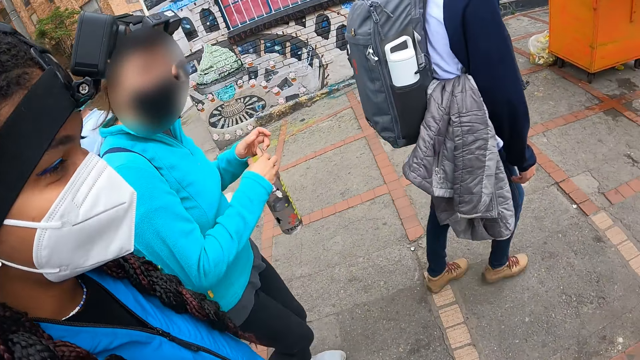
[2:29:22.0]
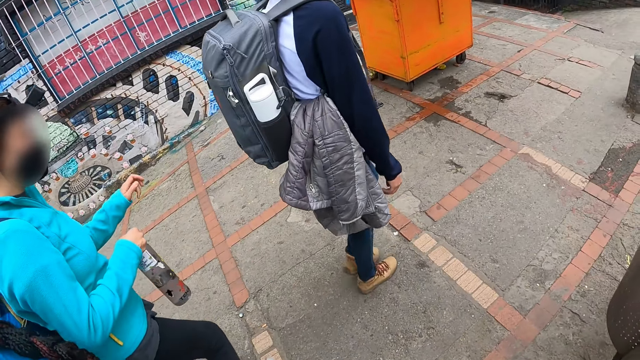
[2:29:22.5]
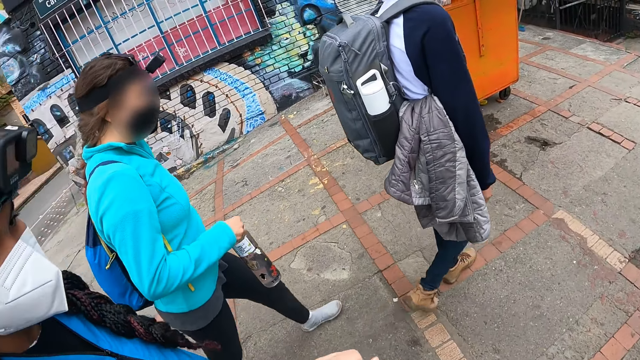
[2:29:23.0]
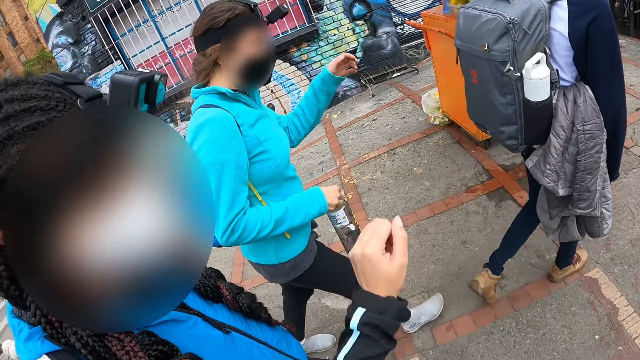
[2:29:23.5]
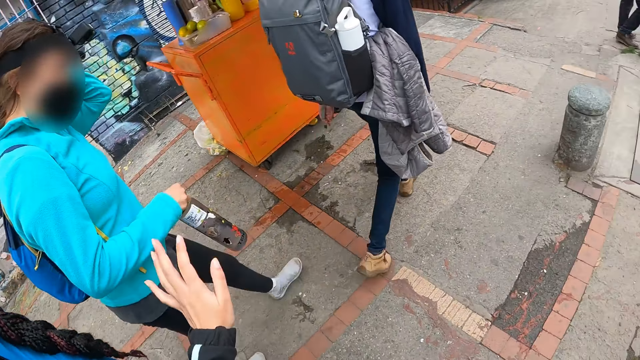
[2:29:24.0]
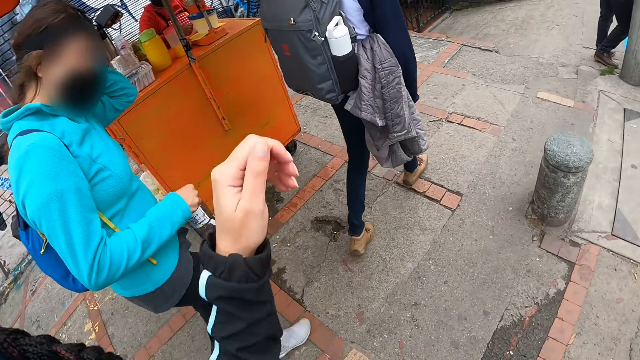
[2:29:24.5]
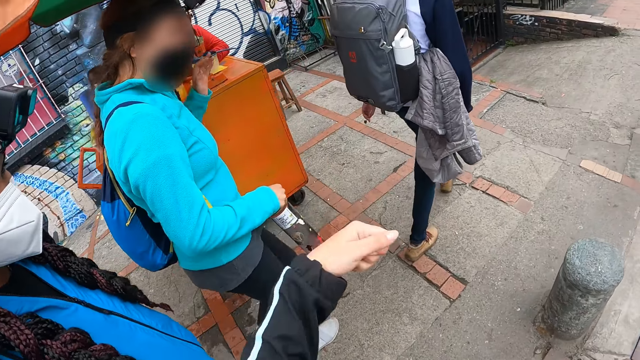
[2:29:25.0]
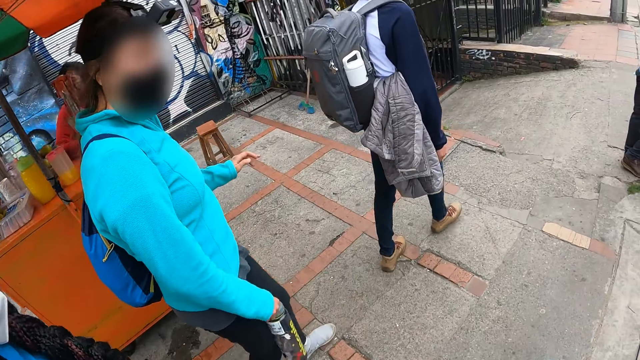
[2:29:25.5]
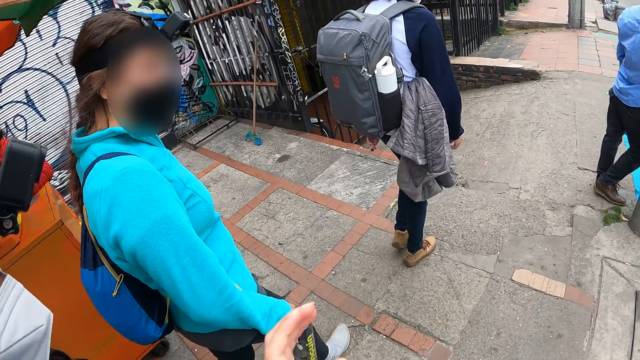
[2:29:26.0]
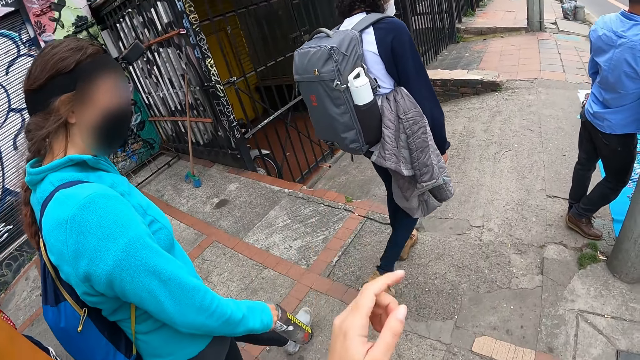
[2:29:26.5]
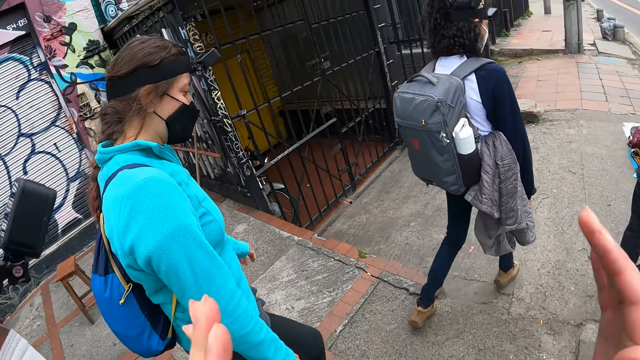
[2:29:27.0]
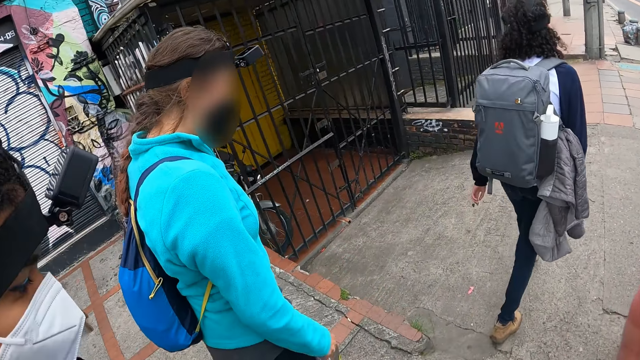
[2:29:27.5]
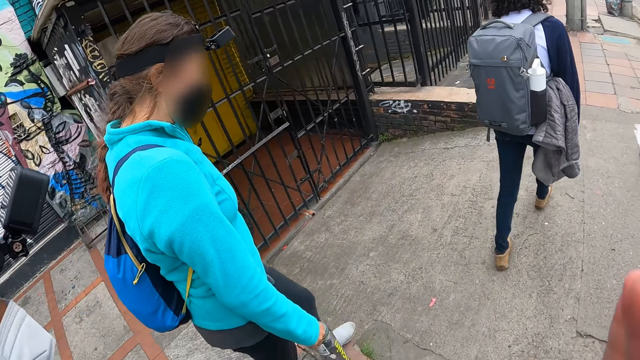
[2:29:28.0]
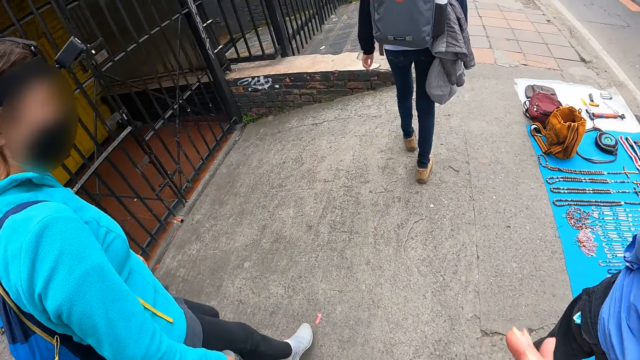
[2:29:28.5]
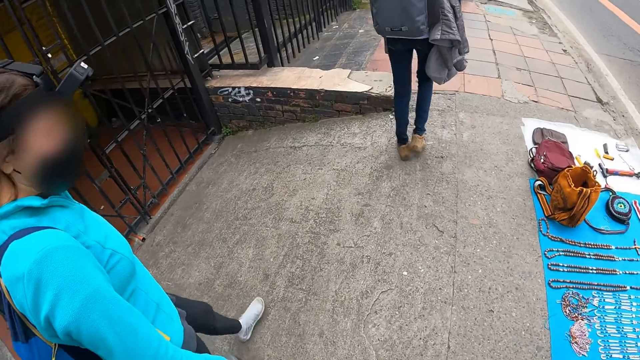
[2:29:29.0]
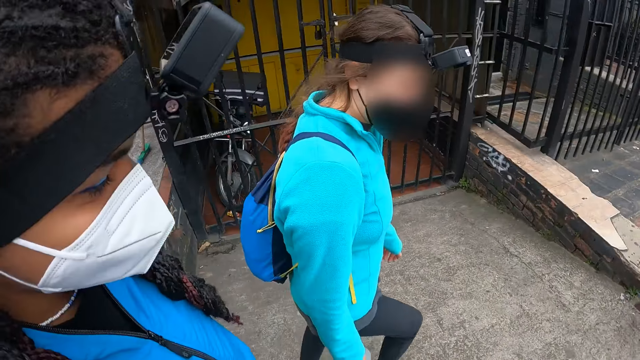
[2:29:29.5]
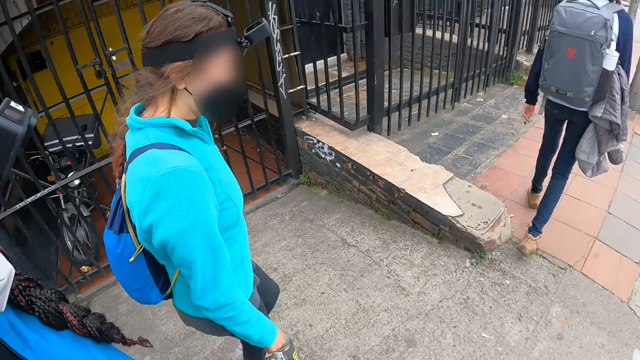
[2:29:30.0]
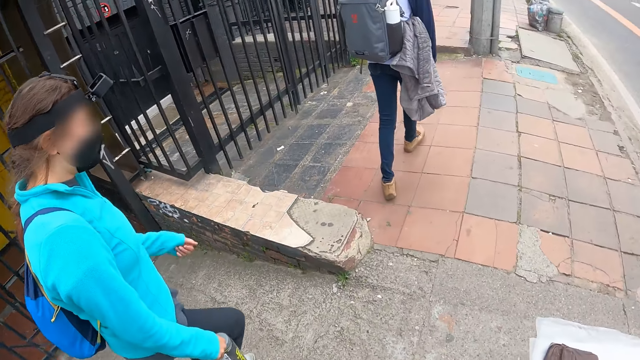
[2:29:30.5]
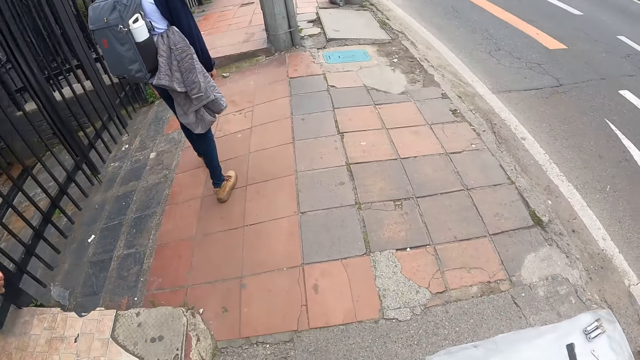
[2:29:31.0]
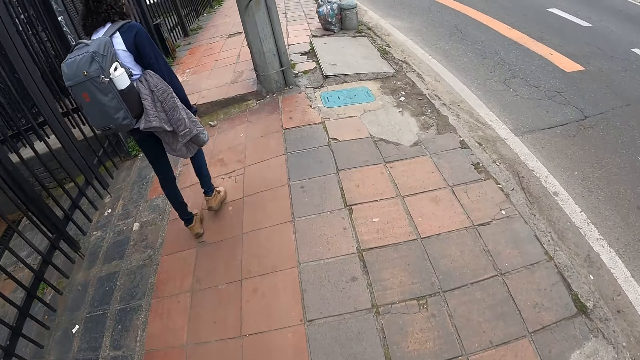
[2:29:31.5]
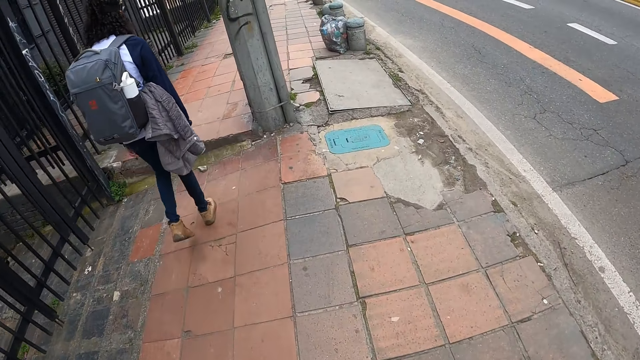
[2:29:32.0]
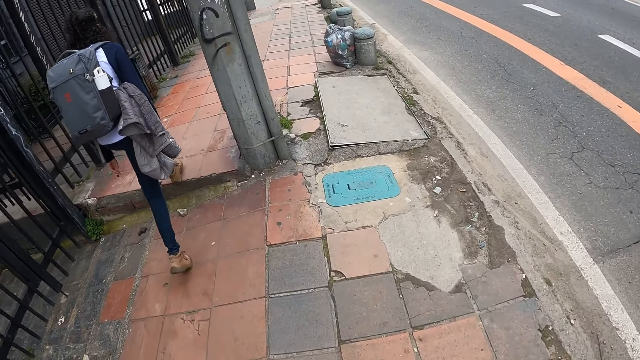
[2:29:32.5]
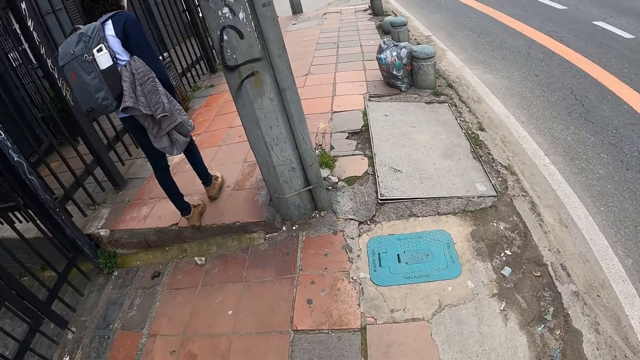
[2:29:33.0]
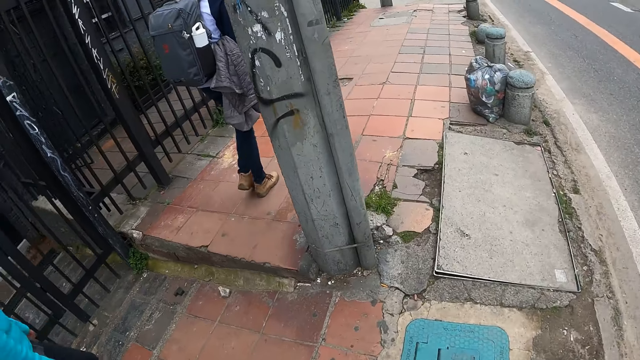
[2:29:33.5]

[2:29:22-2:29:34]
A woman raises a can. Another woman moves a hand. The first woman touches the head. The second woman moves a hand. The first woman walks. A third woman walks. The second woman walks. The first woman walks. The third woman walks.

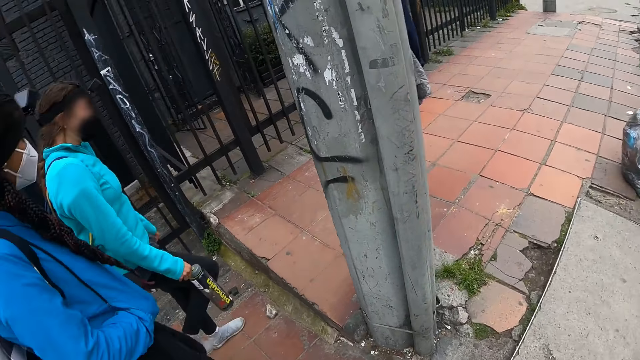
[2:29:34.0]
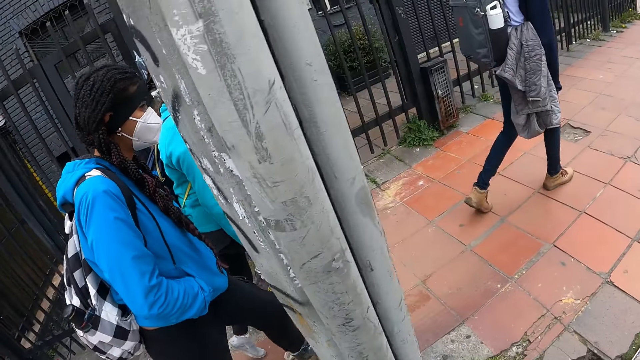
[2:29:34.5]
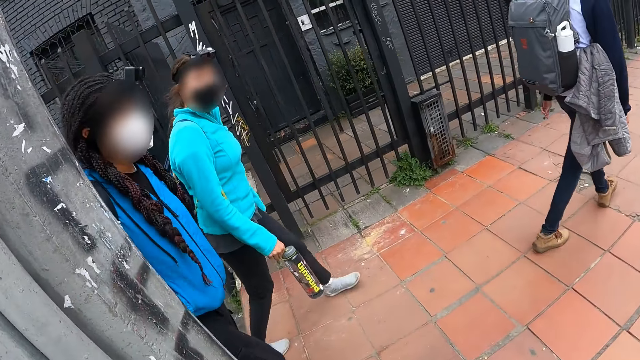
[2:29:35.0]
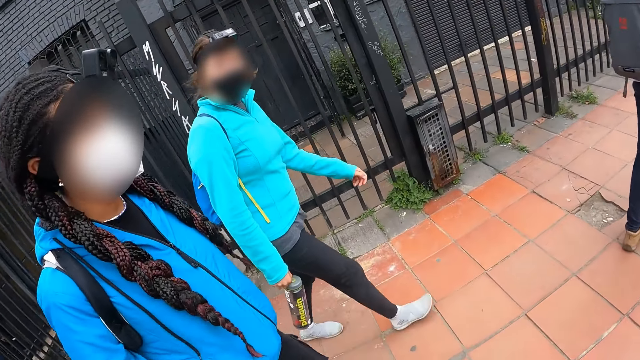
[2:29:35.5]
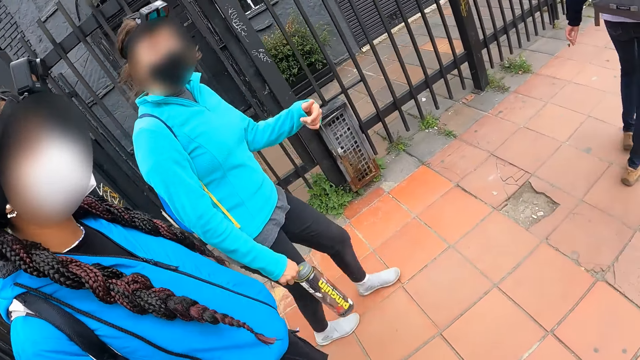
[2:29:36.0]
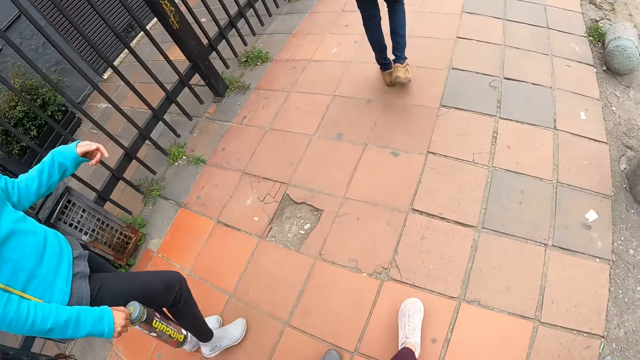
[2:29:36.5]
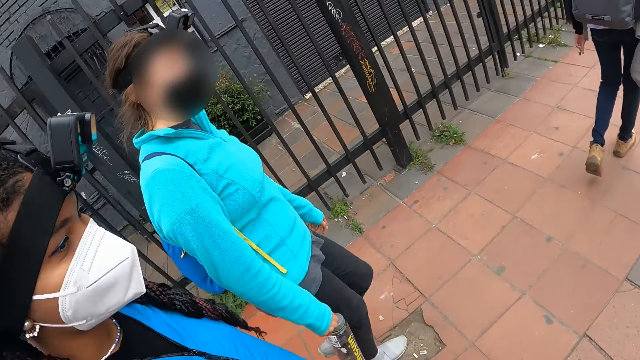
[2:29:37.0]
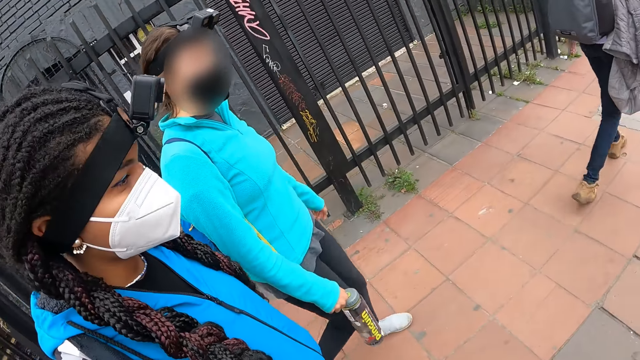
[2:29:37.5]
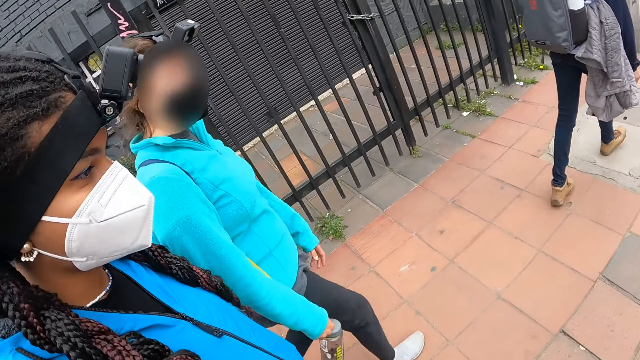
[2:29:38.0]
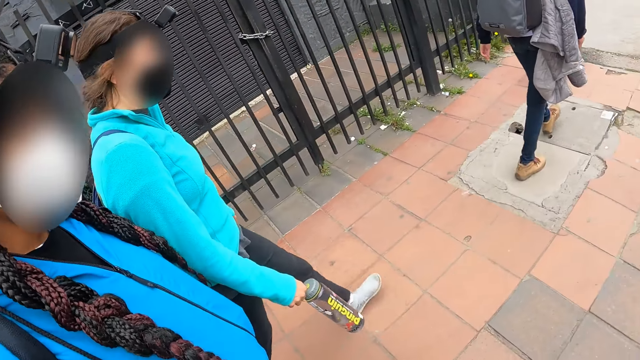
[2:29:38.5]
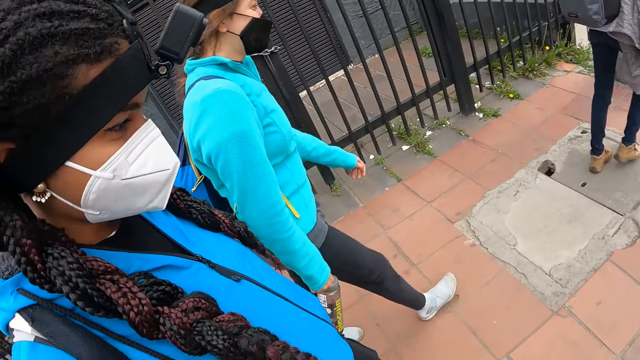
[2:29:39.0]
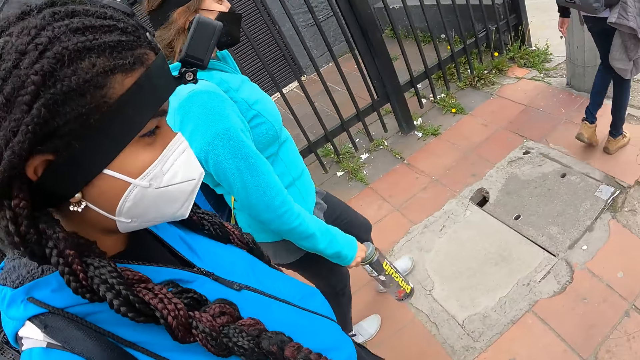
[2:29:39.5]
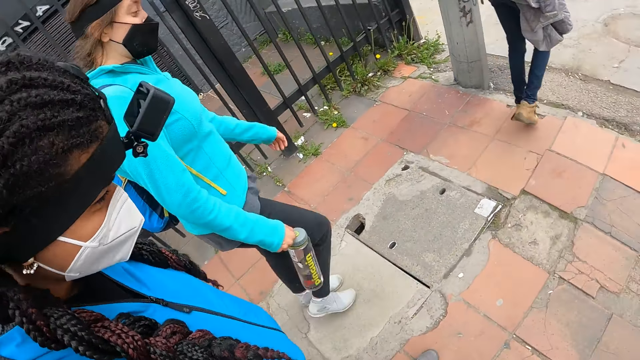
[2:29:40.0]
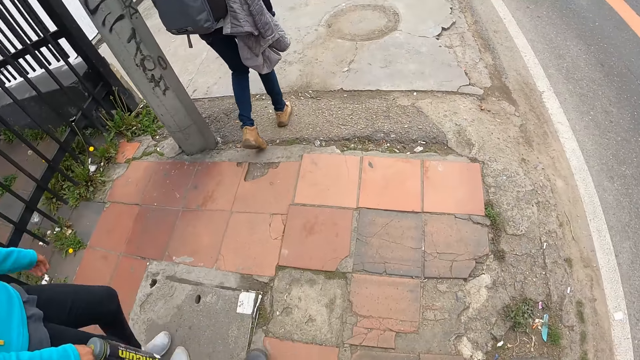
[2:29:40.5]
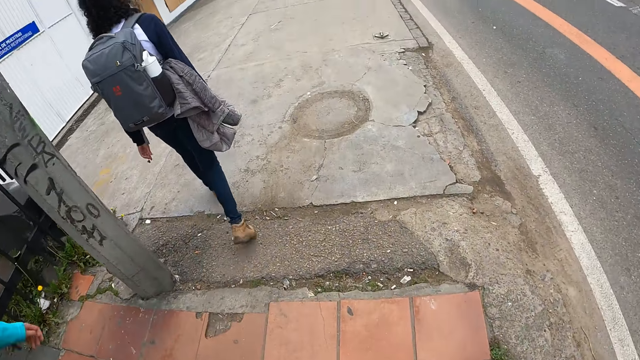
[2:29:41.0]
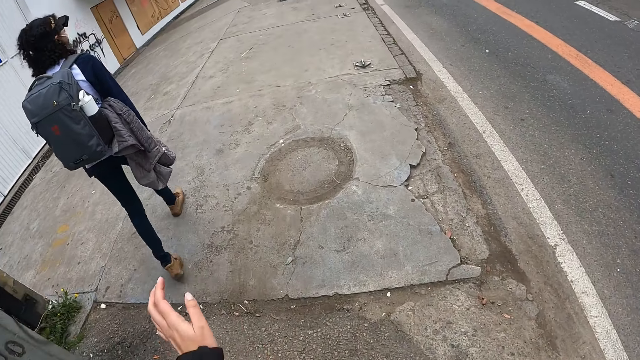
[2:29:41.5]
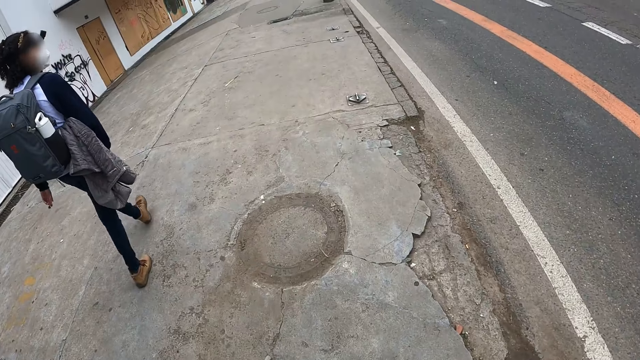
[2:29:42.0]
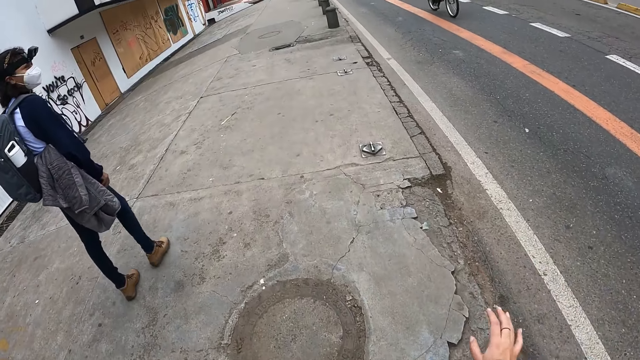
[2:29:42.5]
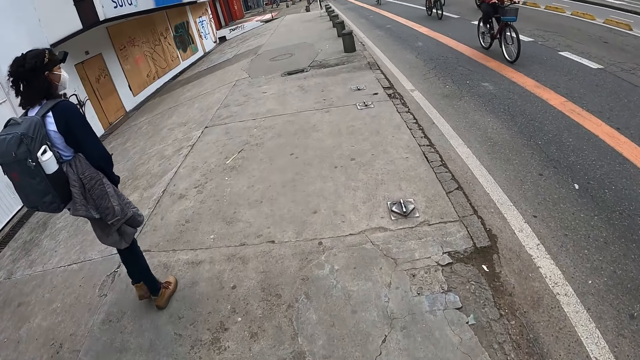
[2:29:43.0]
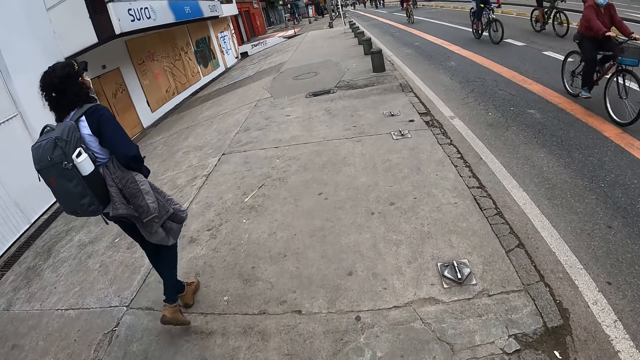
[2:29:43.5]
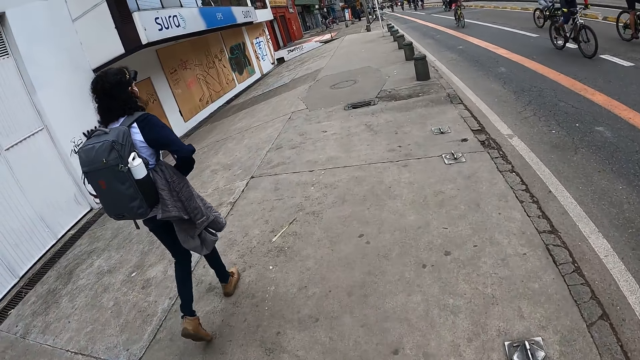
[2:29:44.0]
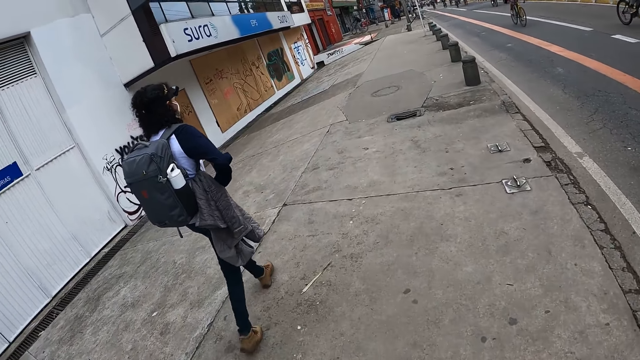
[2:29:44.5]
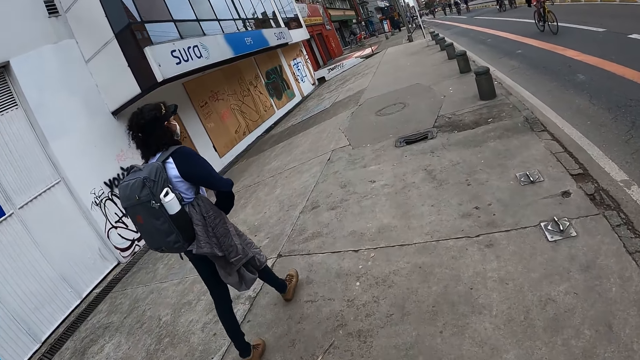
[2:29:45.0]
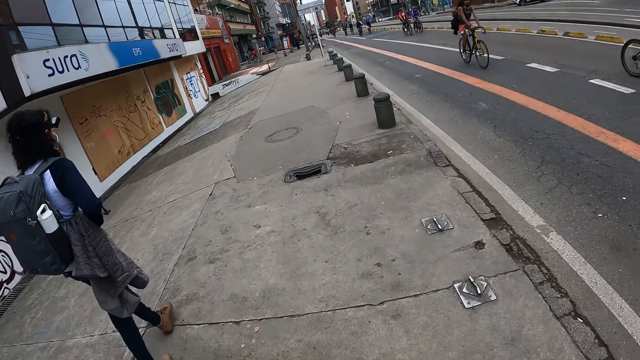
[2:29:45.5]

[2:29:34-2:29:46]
A woman walks. Another woman moves a hand. The first woman walks. The camera wearer interacts with the women on the sidewalk. The second woman walks. A third woman walks.
